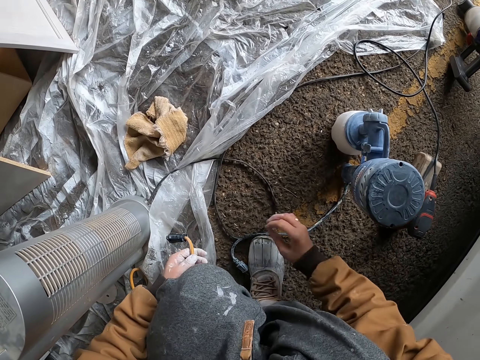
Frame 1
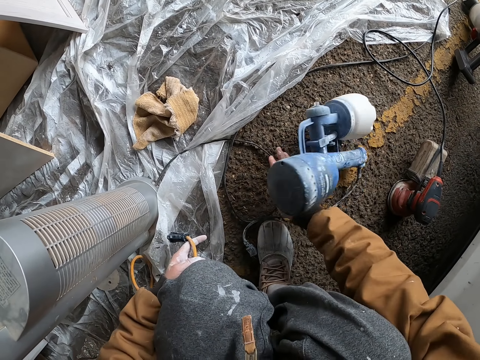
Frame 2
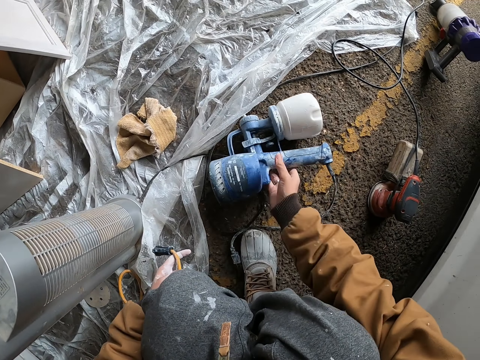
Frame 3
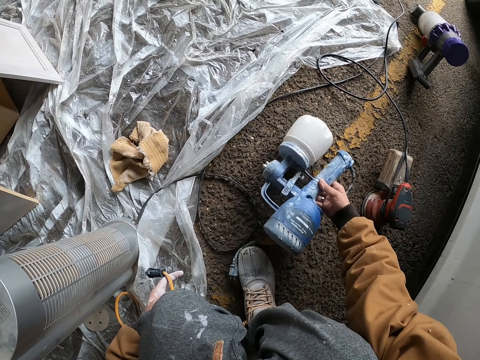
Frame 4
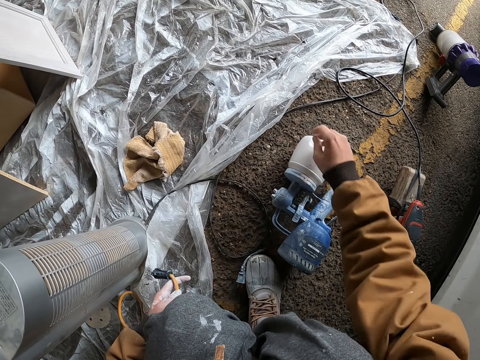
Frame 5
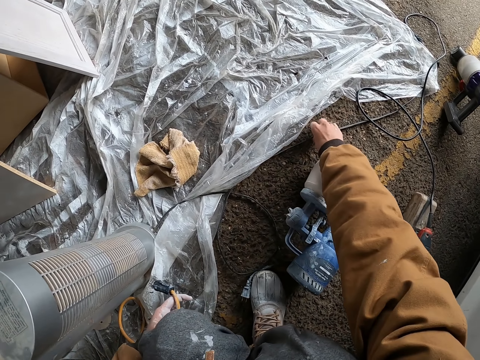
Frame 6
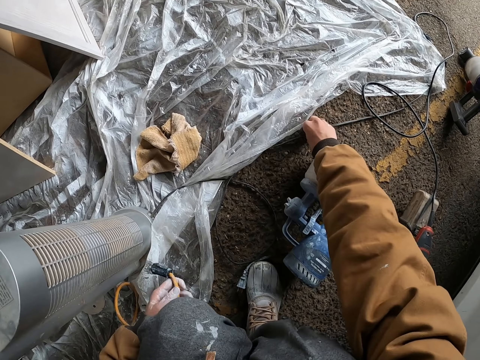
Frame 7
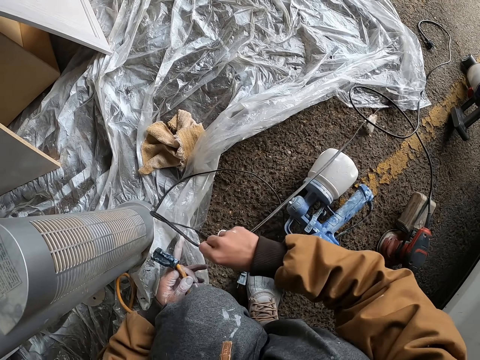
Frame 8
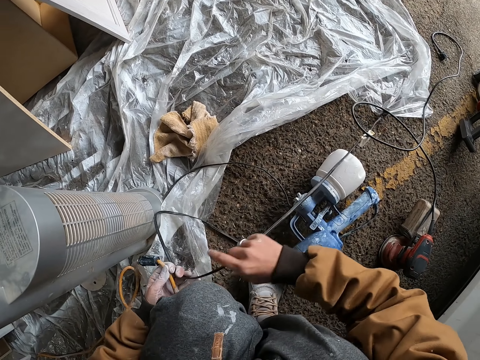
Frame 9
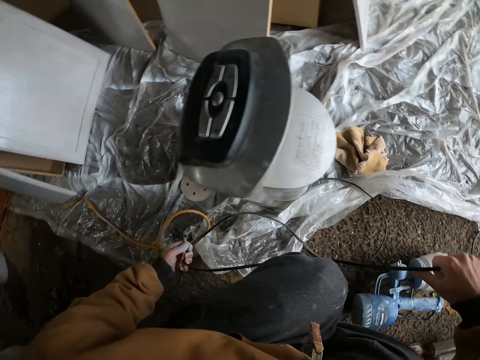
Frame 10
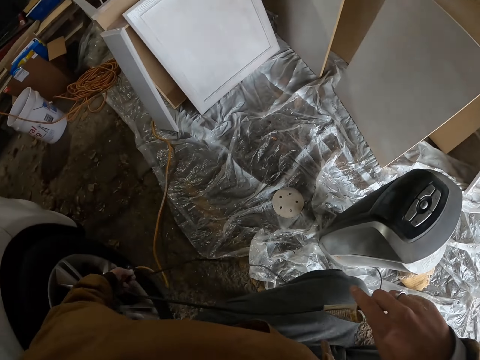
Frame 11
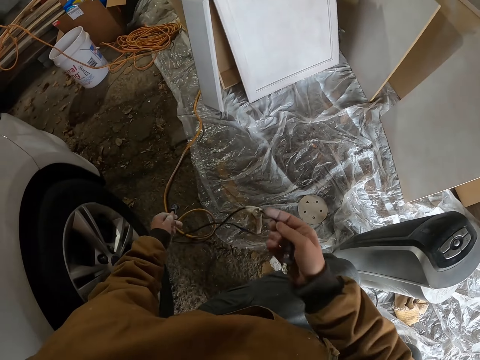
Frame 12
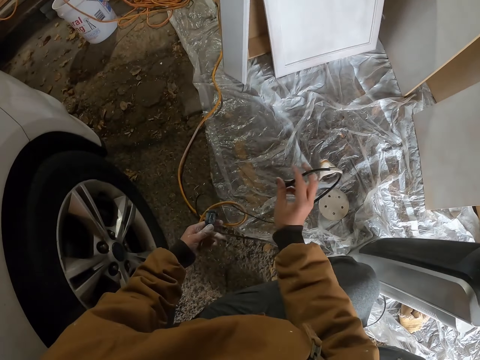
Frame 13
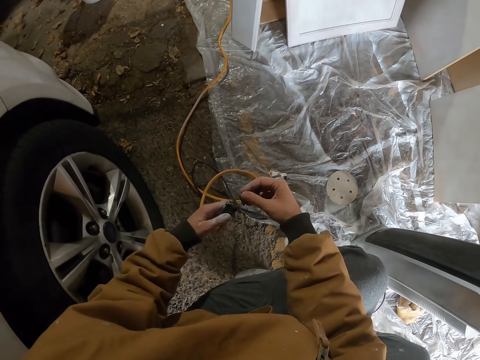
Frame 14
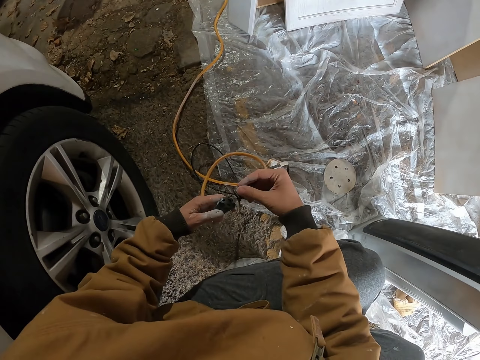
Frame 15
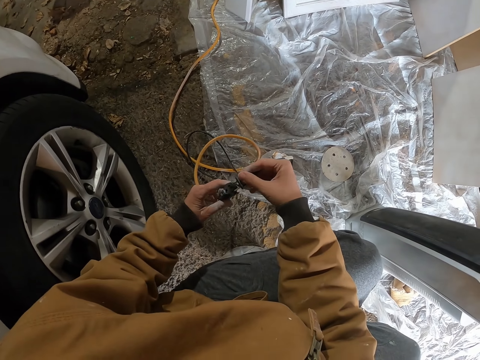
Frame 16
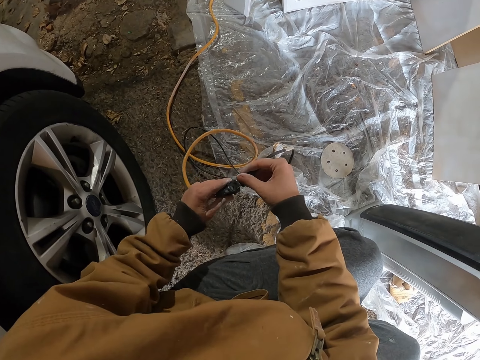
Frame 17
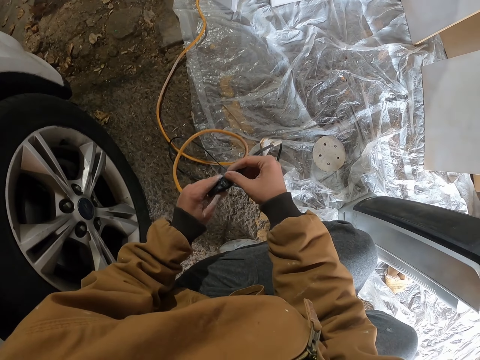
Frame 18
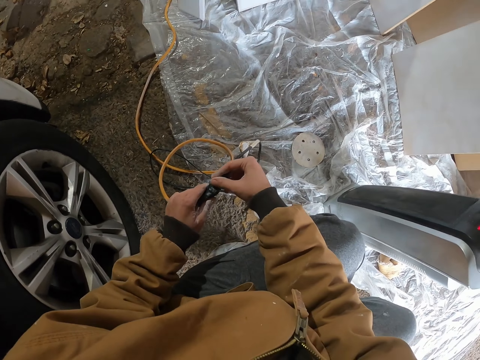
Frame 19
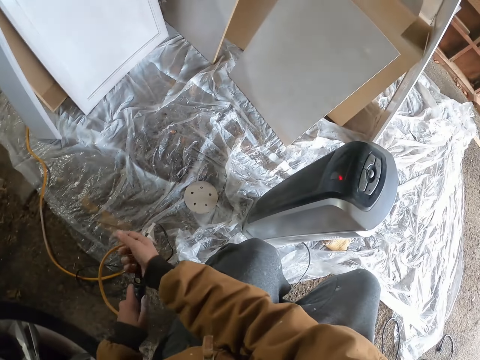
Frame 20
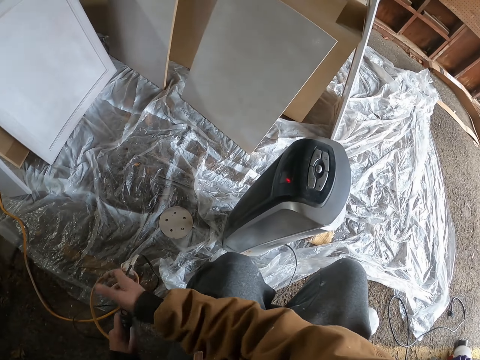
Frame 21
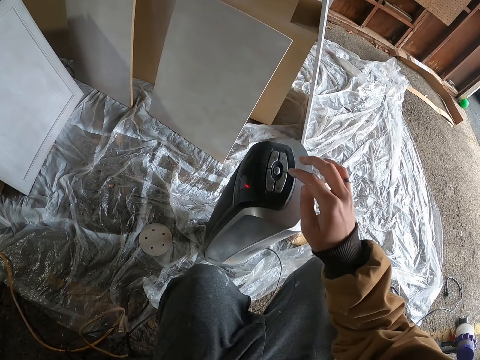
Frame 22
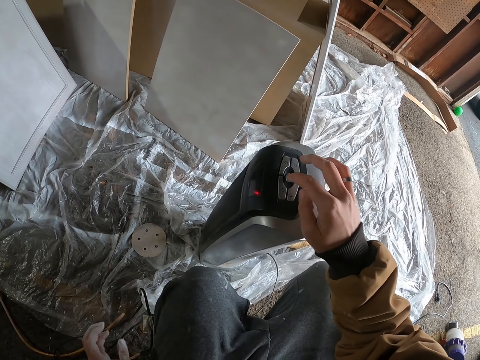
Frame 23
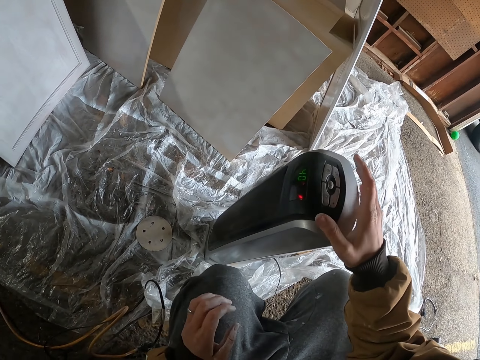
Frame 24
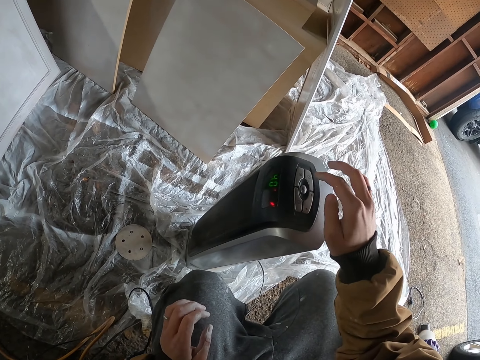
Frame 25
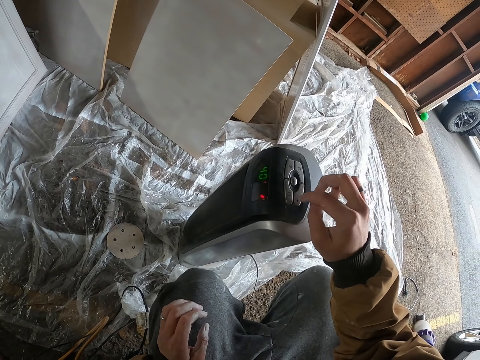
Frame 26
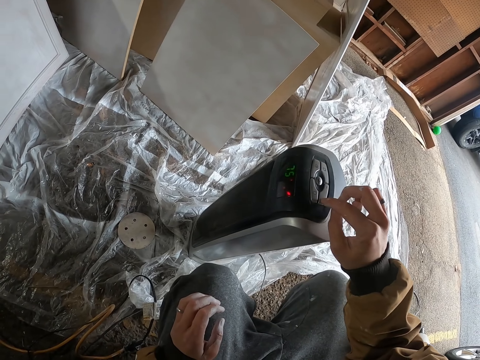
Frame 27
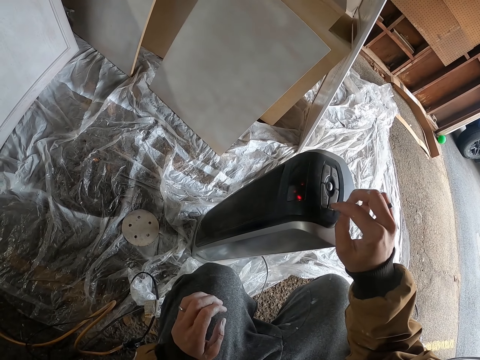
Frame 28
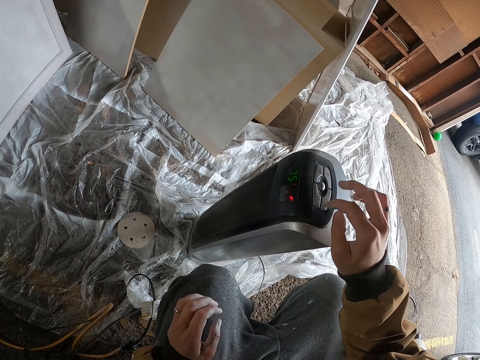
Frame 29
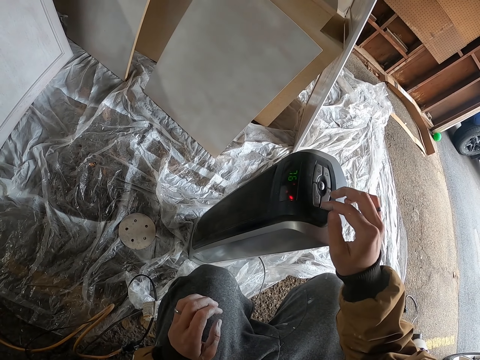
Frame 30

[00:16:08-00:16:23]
The camera wearer moves a paint gun. They pick up a cable. They hold the cable with the other hand. They hold a plug. They connect plugs. They turn on a Bluetooth speaker. They press buttons.

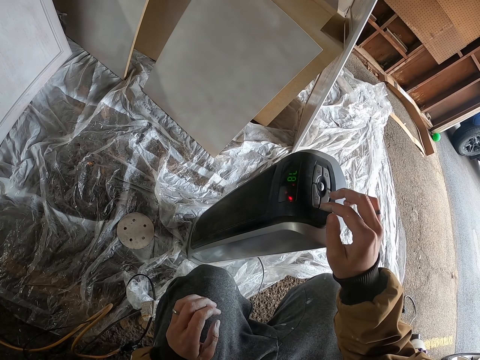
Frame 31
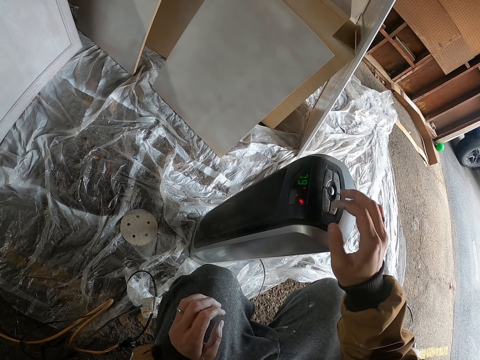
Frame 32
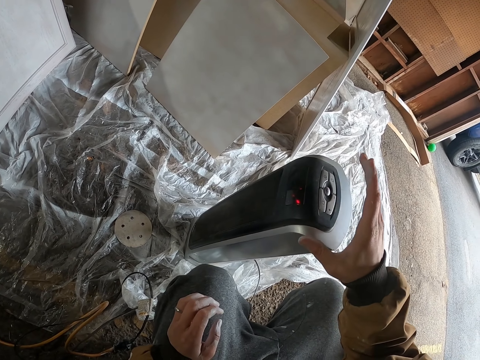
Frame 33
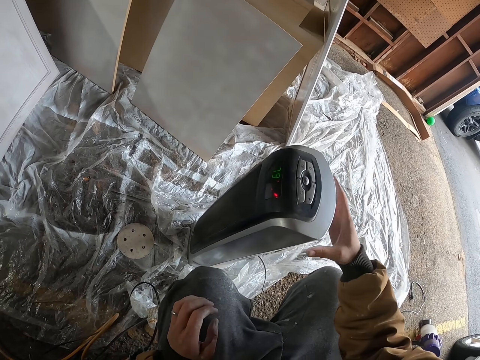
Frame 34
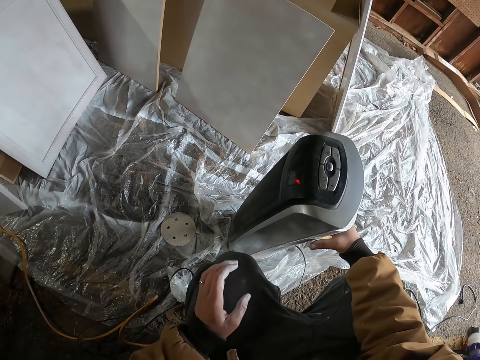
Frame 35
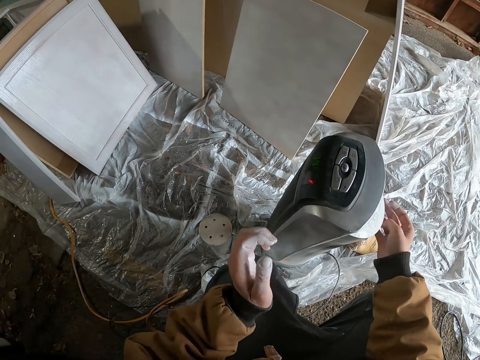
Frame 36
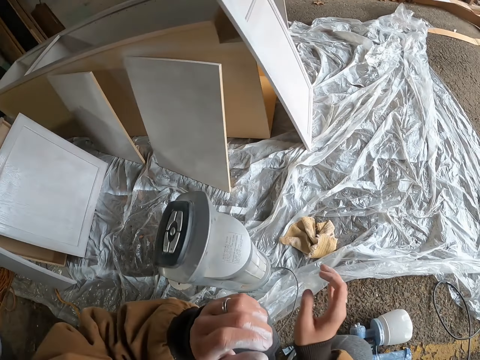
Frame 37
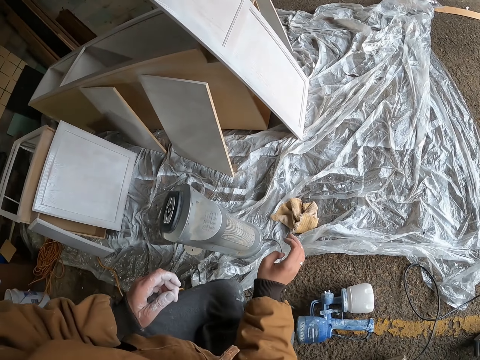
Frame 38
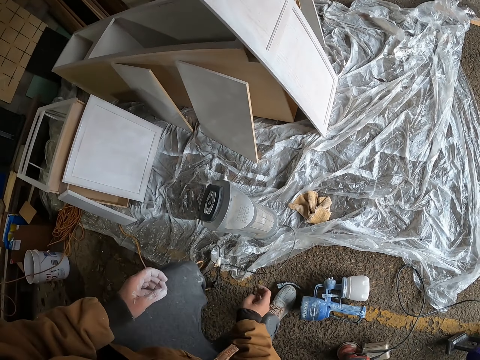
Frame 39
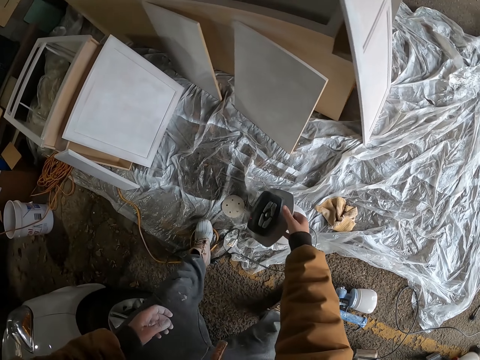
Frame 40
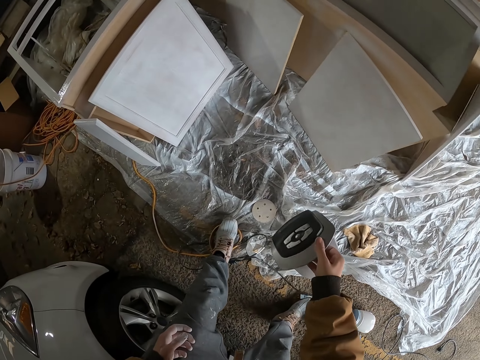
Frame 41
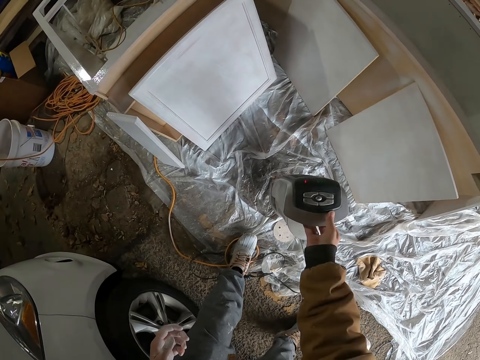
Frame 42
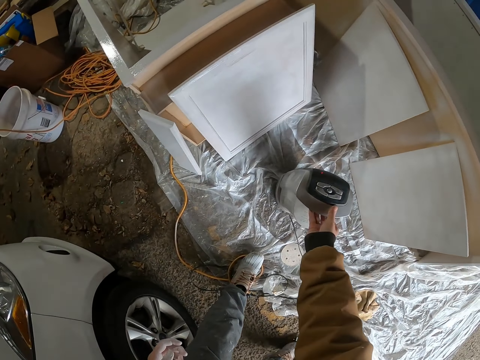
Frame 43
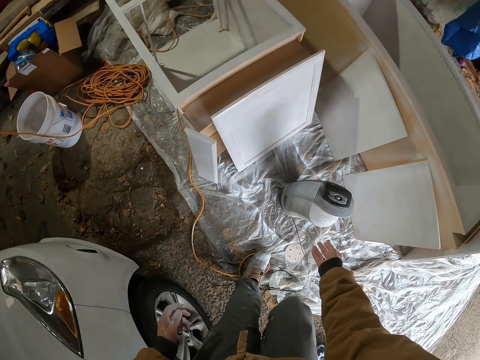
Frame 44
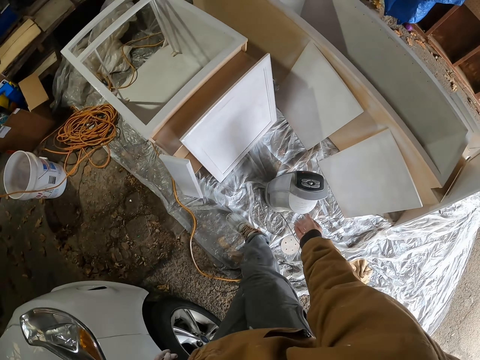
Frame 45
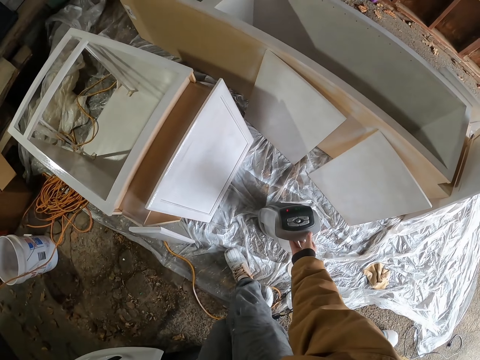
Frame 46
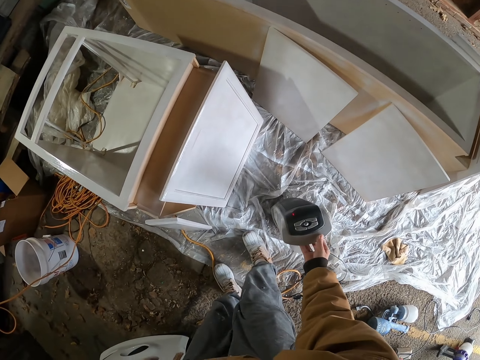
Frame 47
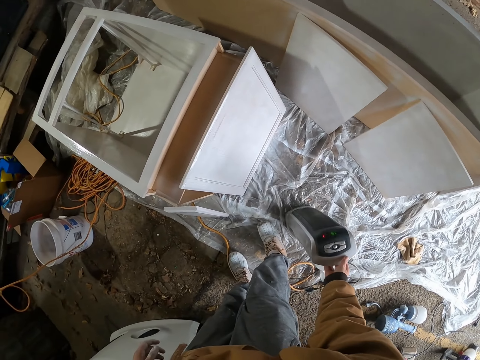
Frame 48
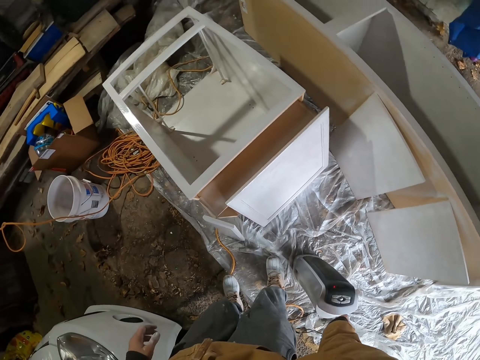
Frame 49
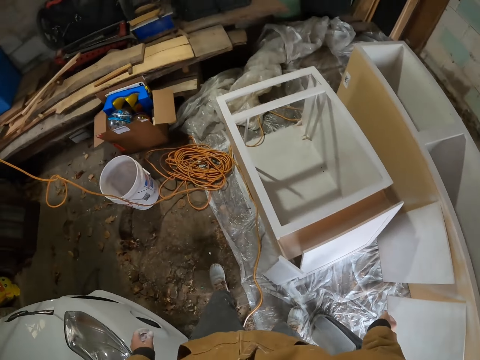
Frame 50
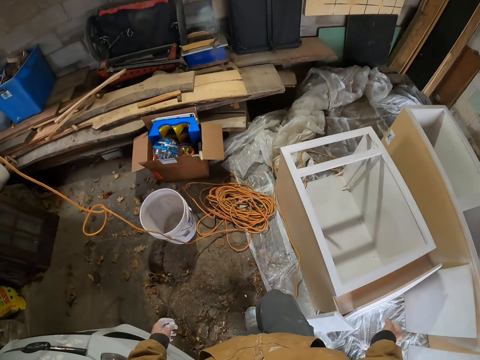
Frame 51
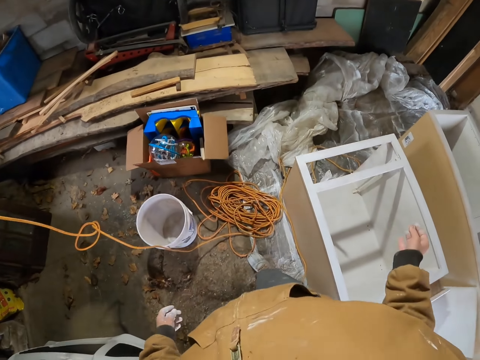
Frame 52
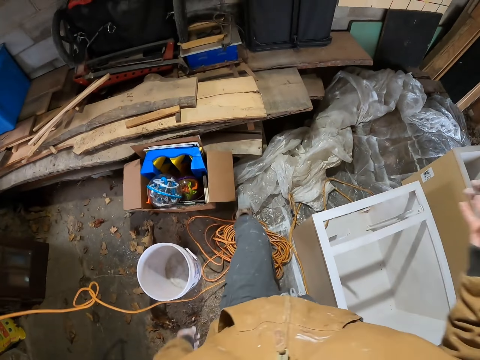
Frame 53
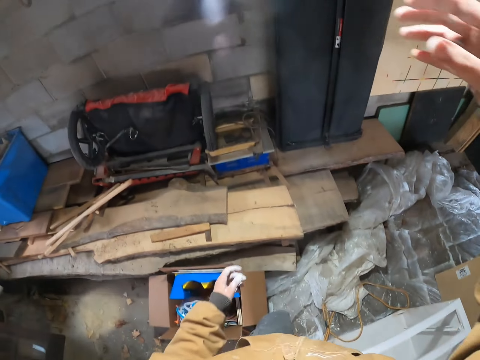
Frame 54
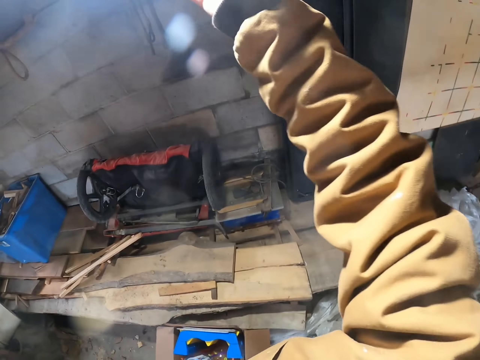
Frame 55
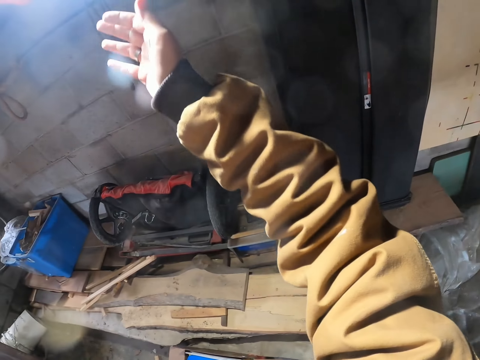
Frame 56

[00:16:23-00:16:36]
The camera wearer moves a Bluetooth speaker. They pick up the Bluetooth speaker. They put down the Bluetooth speaker. They move the Bluetooth speaker. They walk towards a work light.
